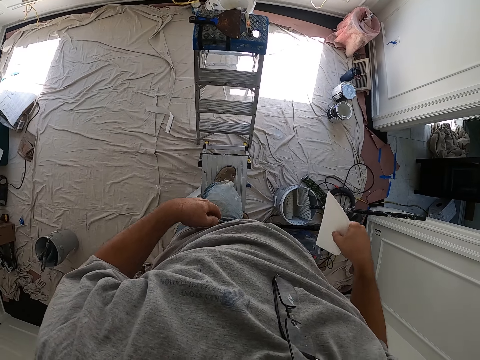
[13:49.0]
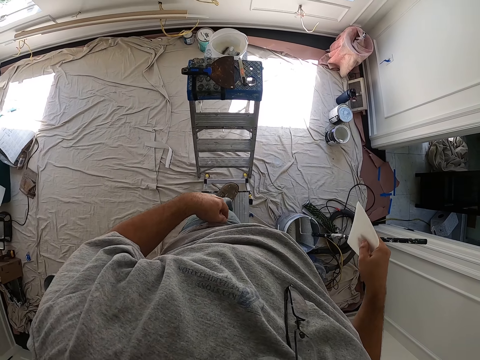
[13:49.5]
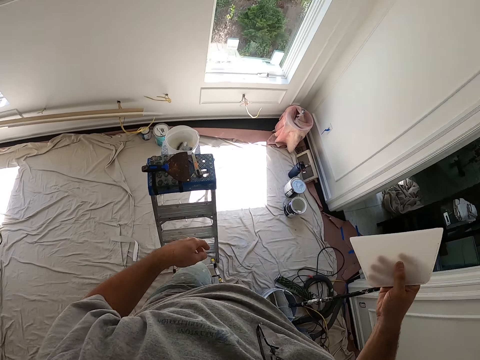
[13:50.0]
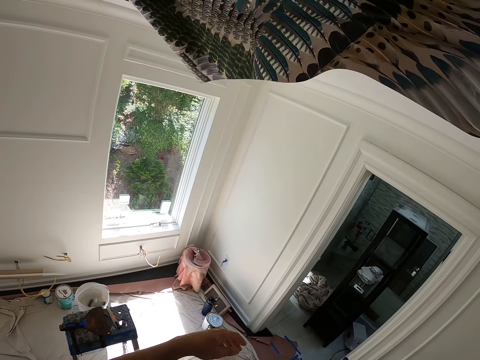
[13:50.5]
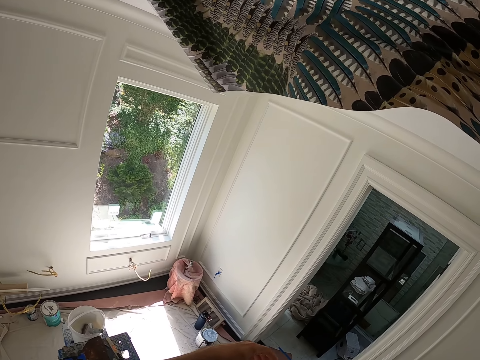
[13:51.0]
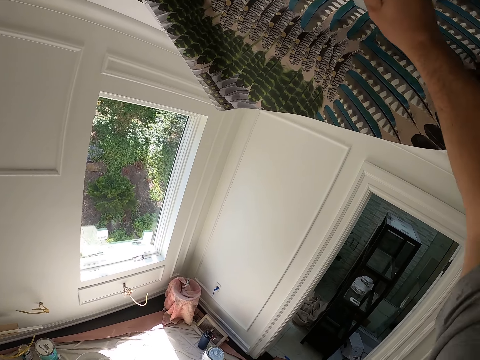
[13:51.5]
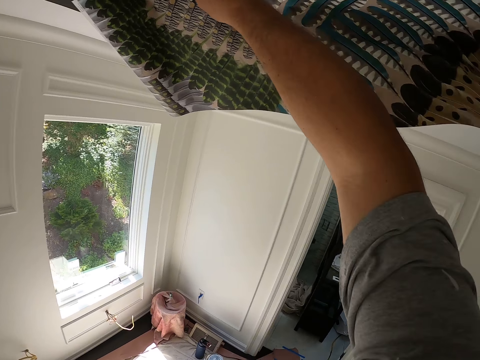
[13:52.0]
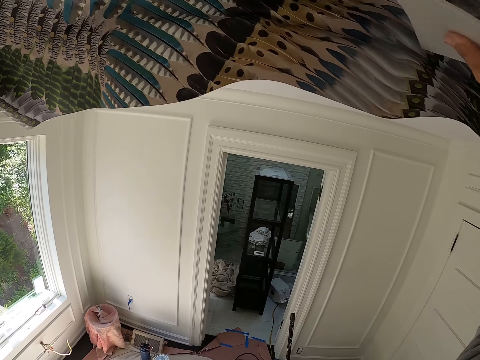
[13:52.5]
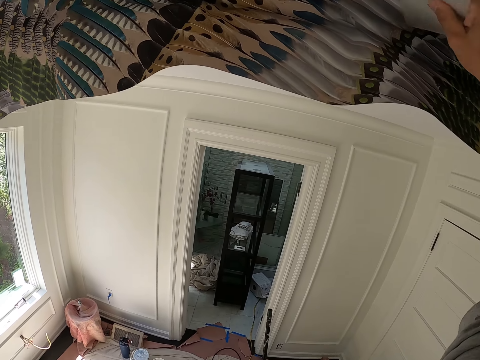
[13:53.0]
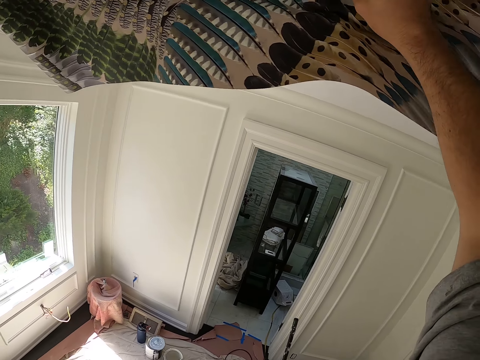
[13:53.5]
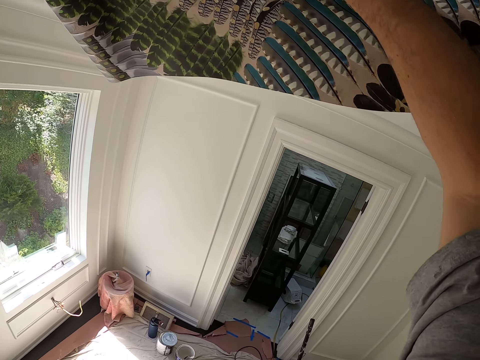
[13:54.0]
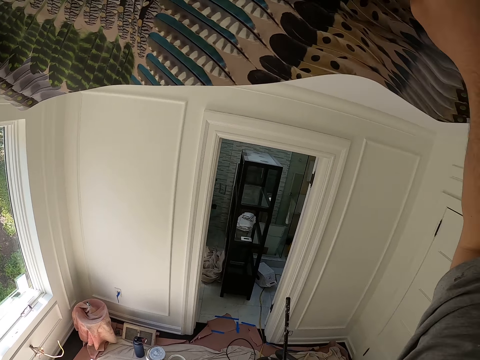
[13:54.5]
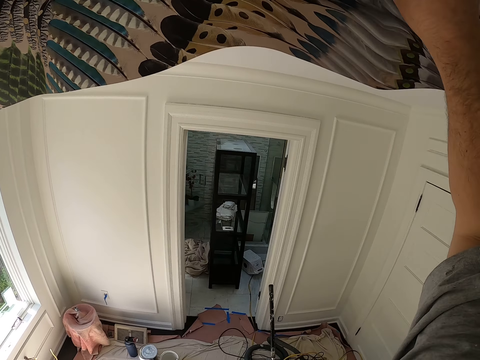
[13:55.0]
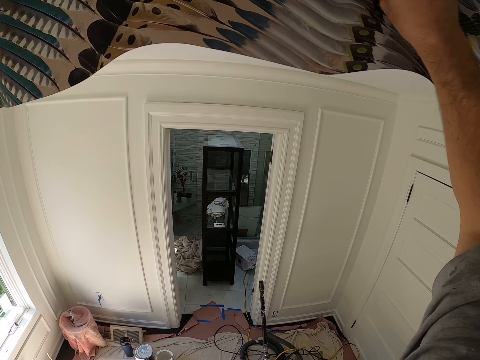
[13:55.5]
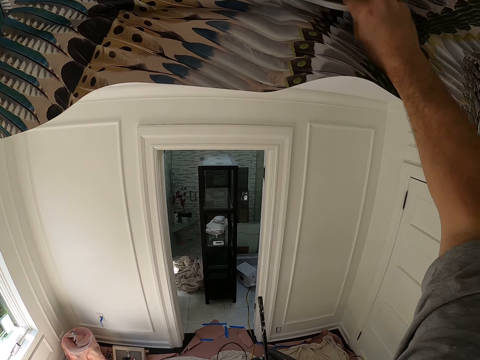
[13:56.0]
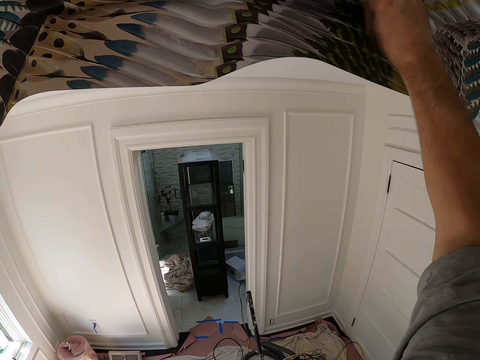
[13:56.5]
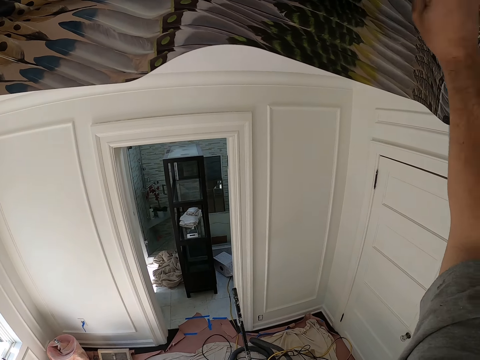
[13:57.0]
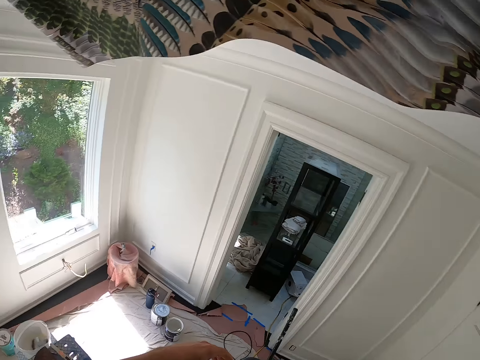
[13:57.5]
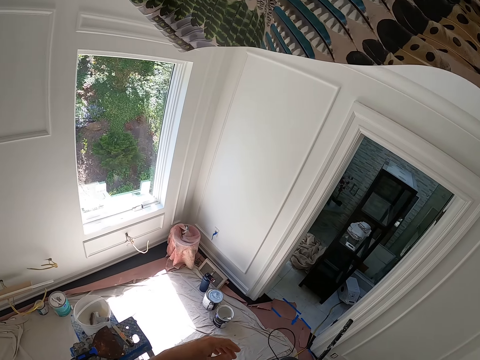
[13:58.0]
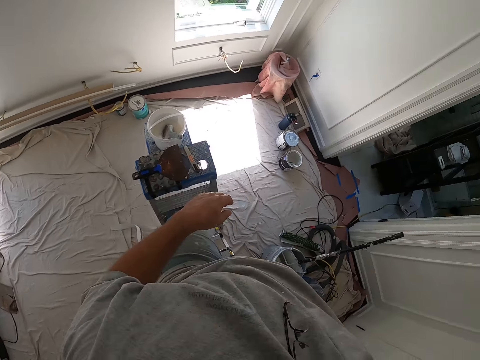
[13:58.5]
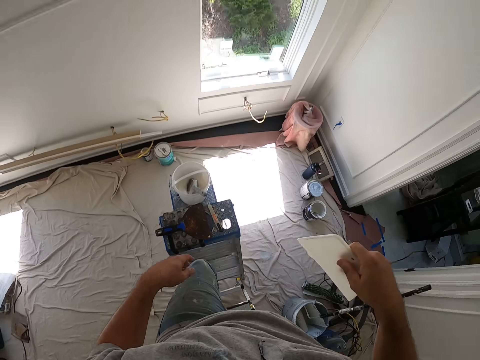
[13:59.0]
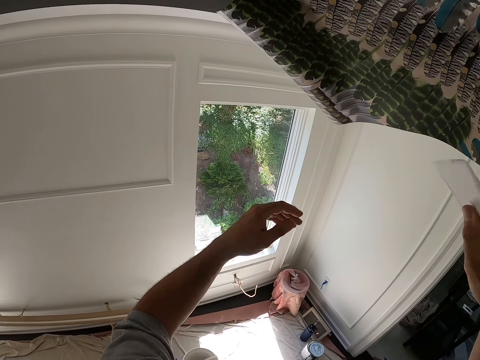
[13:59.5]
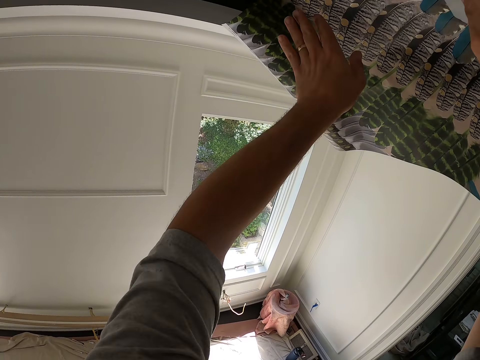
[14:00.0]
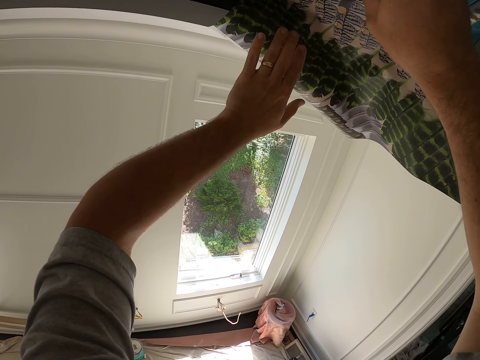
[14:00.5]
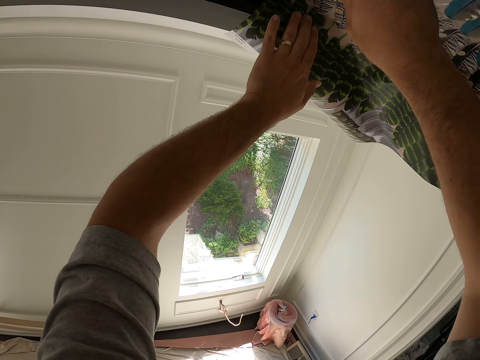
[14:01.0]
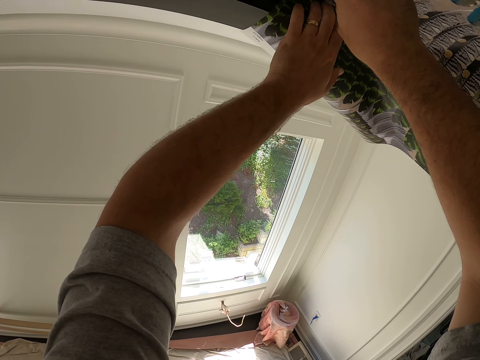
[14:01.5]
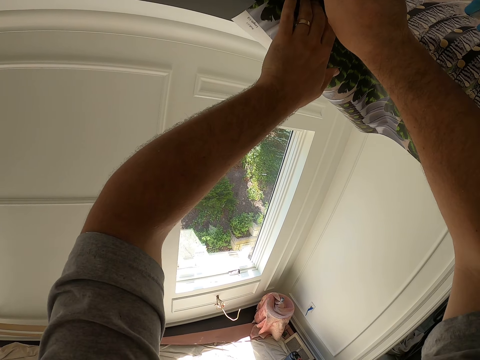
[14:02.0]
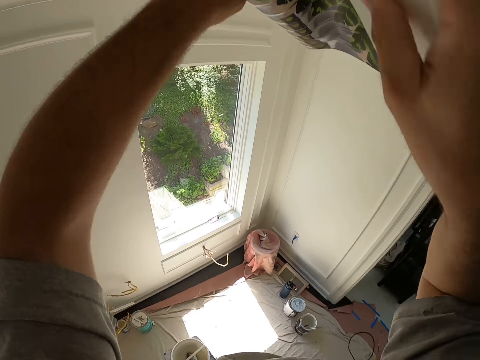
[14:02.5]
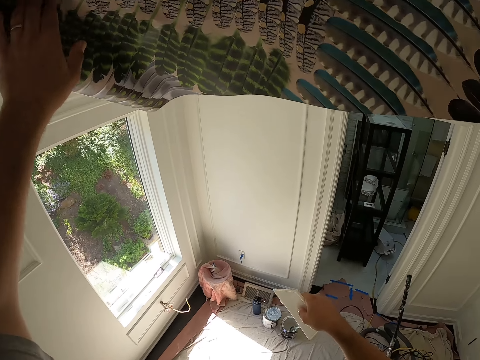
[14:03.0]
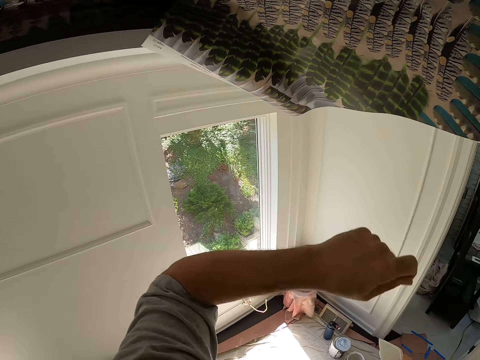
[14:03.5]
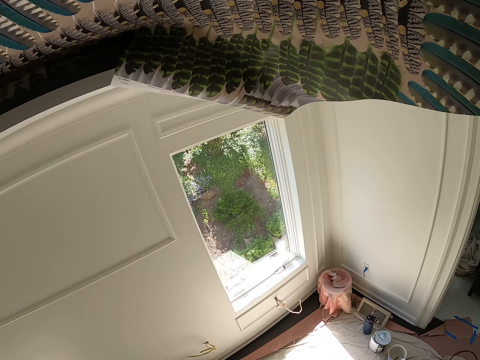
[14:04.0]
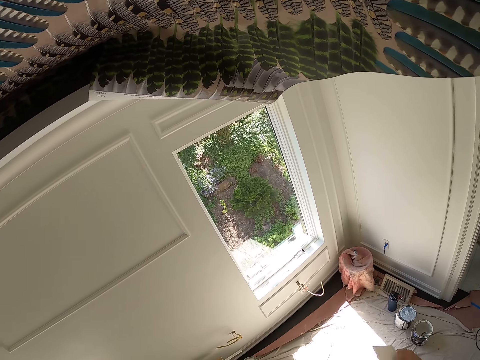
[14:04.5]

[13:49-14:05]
The camera wearer smoothens the ceiling wallpaper with the wallpaper smoother in his right hand. He applies the wallpaper on the ceiling. He tucks the ceiling wallpaper into the ceiling with his left hand. He smoothens the ceiling wallpaper with the wallpaper smoother in his right hand. He removes his right hand on the ceiling wallpaper. He removes his left hand on the ceiling wallpaper.

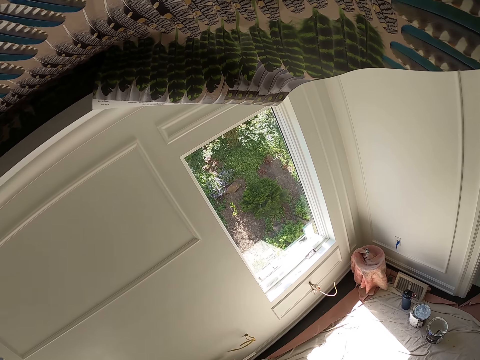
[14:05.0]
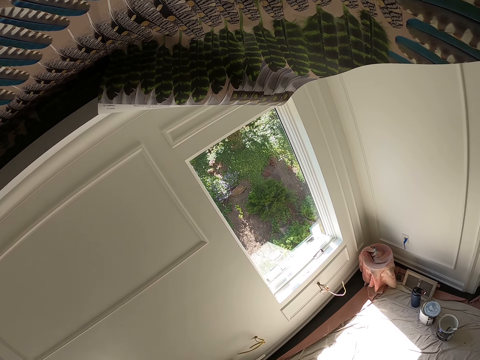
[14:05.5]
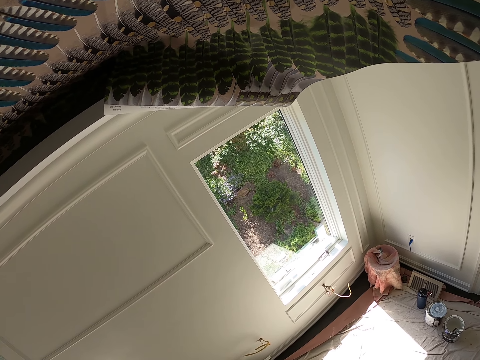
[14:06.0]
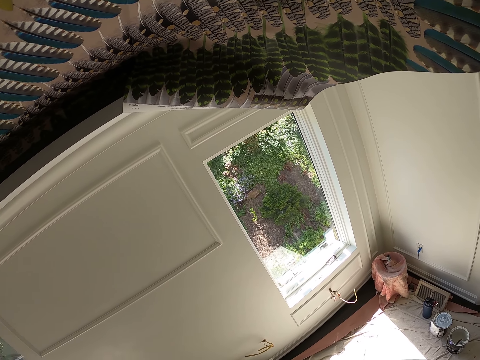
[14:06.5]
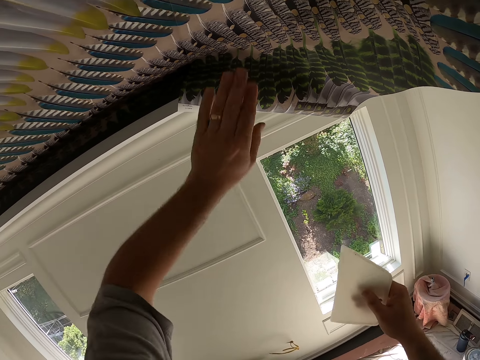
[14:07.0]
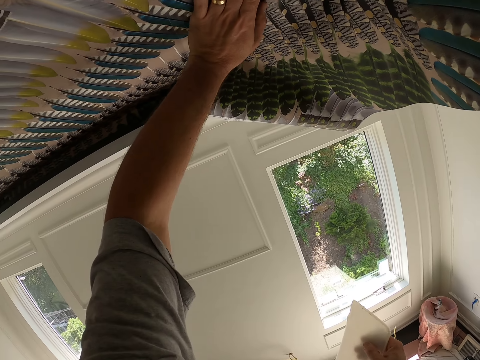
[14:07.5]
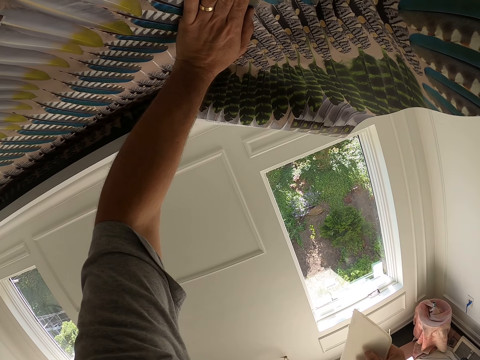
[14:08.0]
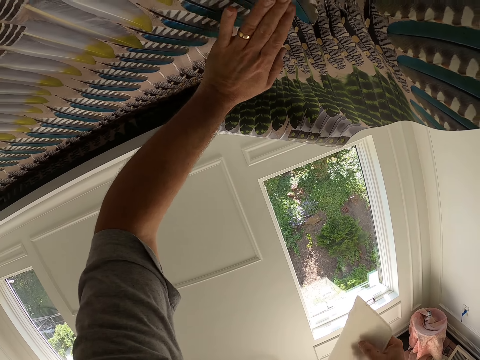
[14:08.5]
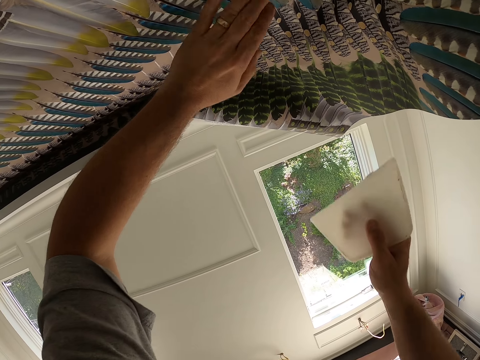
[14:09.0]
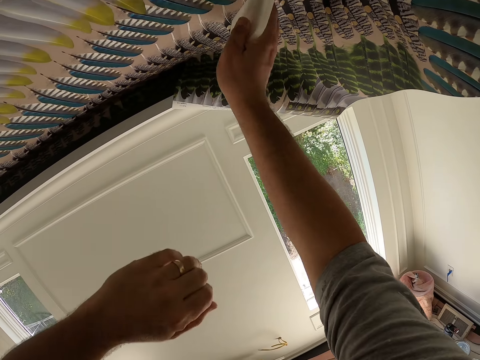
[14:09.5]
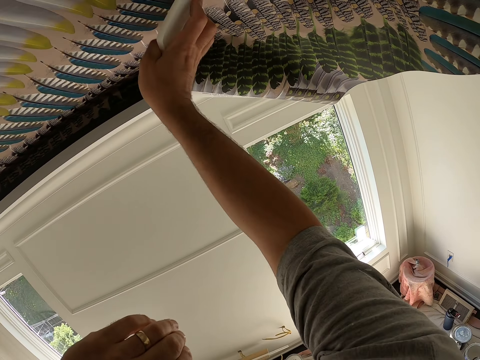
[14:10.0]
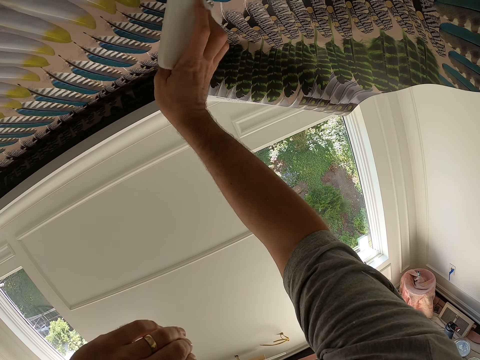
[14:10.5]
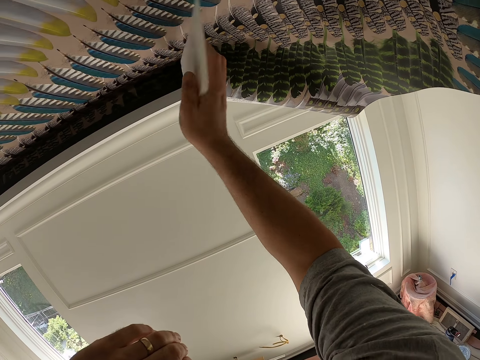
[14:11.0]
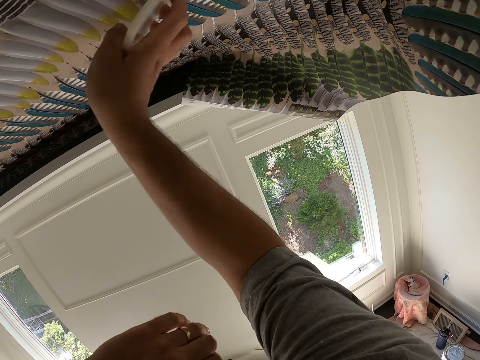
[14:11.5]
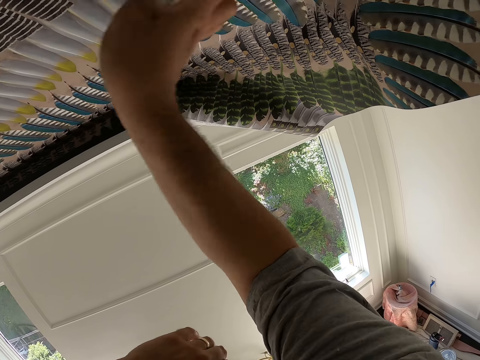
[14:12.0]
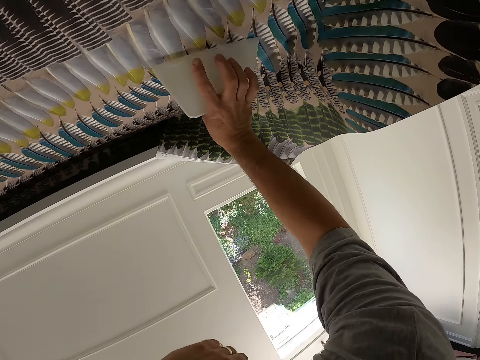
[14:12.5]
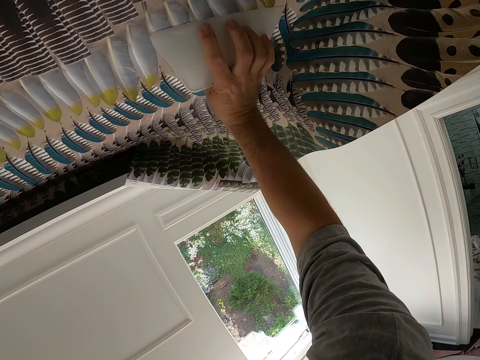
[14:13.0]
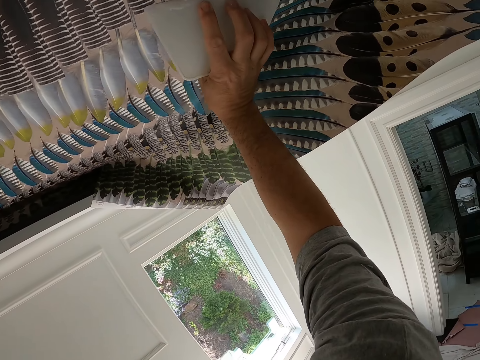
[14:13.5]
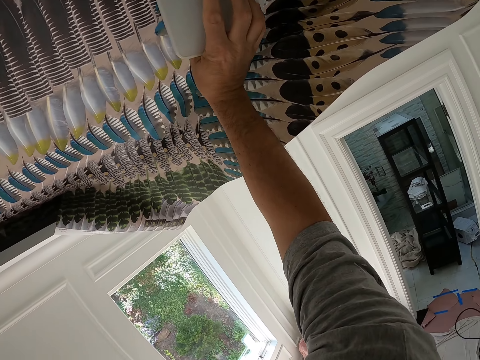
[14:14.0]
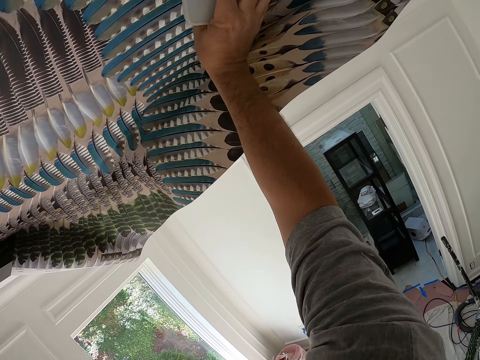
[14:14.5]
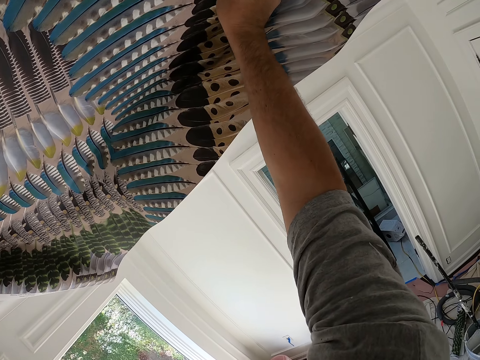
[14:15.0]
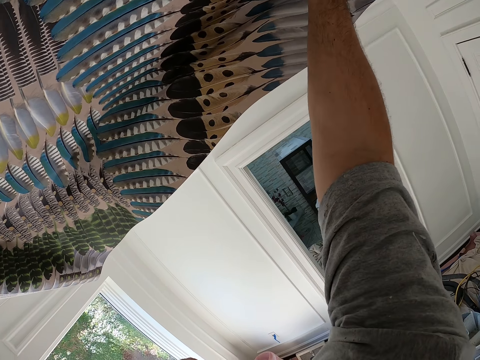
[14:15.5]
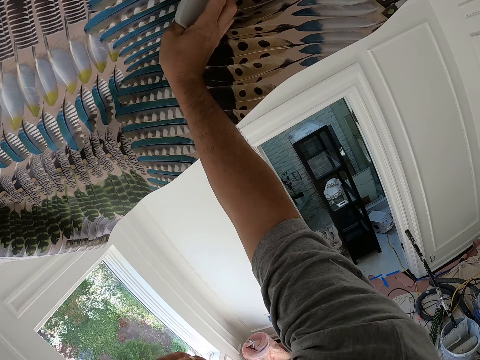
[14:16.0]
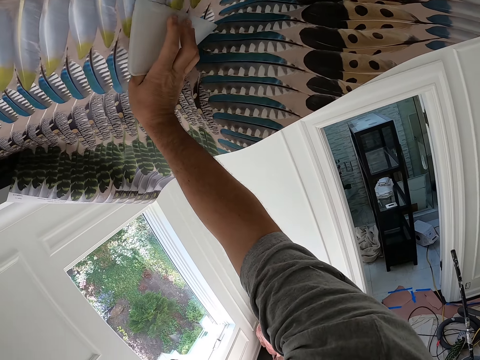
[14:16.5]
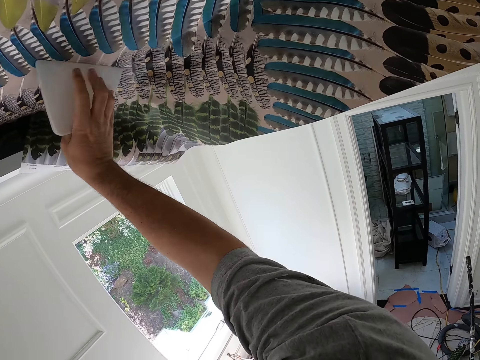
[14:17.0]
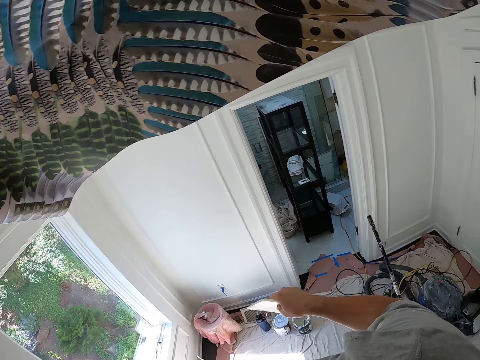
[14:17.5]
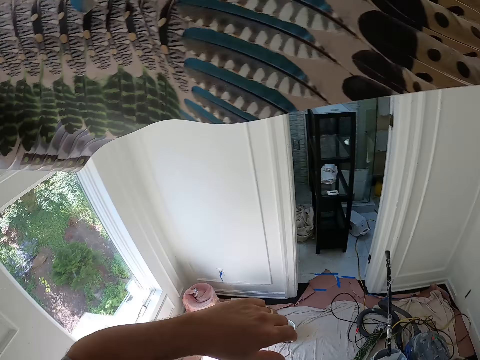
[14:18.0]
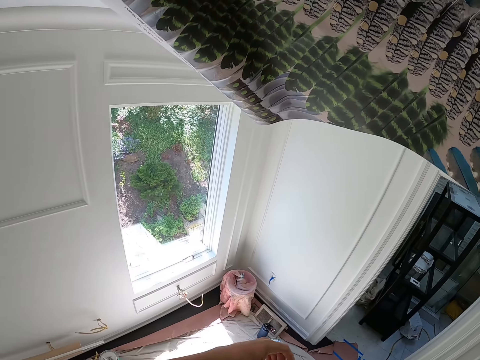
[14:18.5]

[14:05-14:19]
The camera wearer raises the wallpaper smoother in his right hand. He places his left hand on the ceiling wallpaper. He removes his left hand on the ceiling wallpaper. He smoothens the ceiling wallpaper with the wallpaper smoother in his right hand. He removes his left hand on the ceiling wallpaper.
